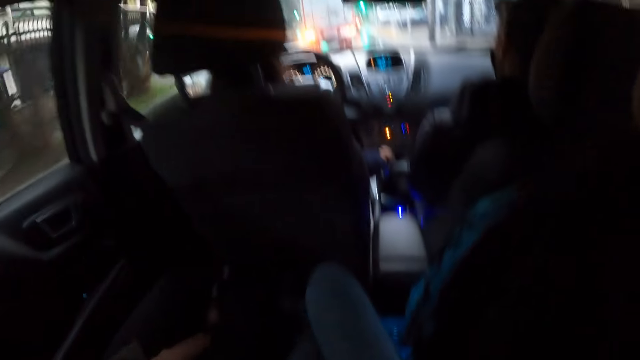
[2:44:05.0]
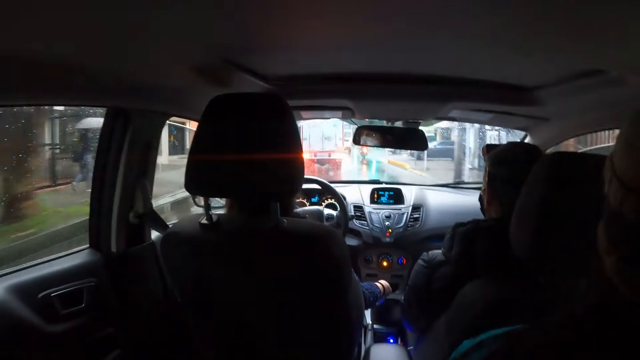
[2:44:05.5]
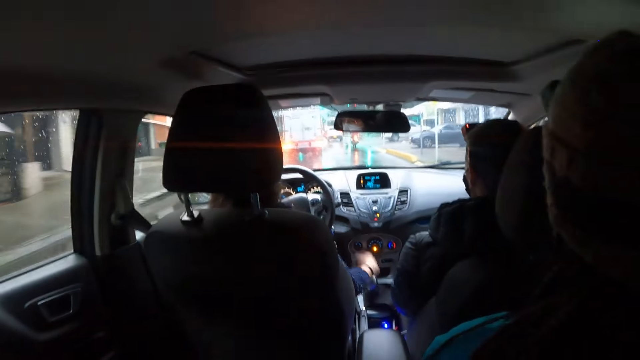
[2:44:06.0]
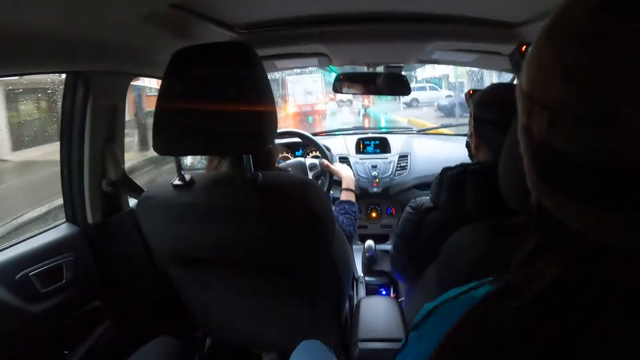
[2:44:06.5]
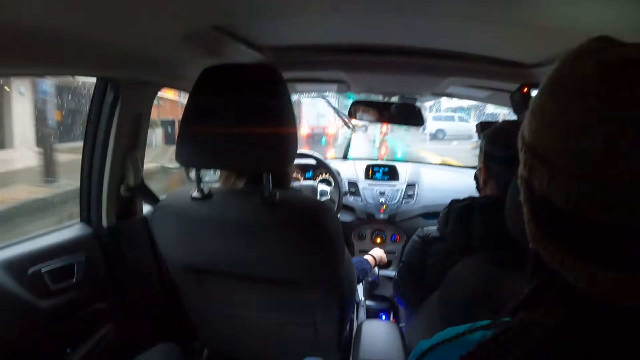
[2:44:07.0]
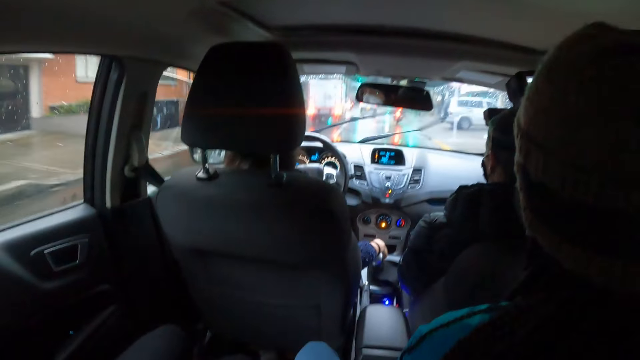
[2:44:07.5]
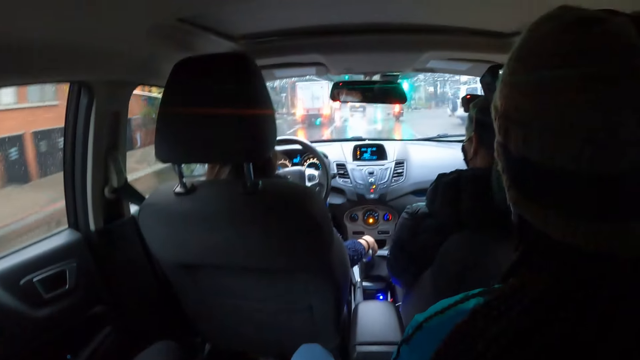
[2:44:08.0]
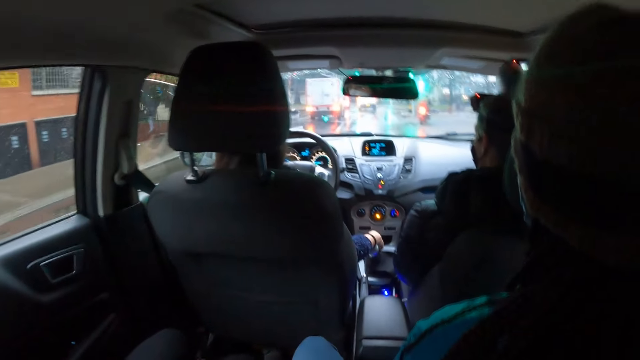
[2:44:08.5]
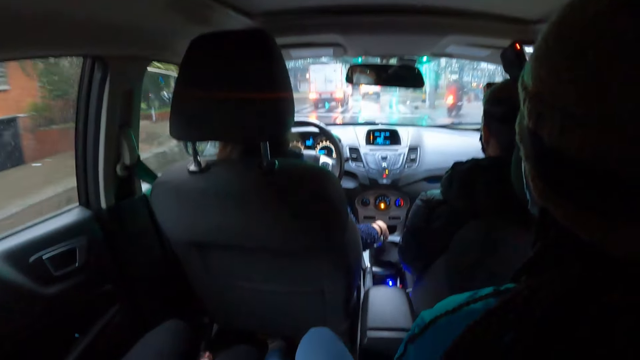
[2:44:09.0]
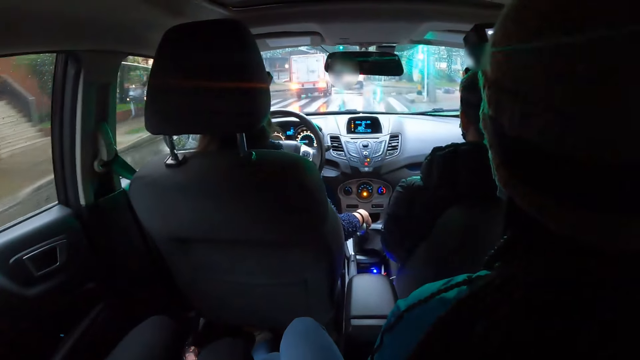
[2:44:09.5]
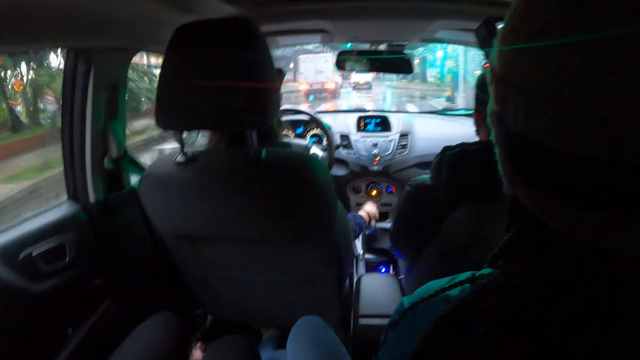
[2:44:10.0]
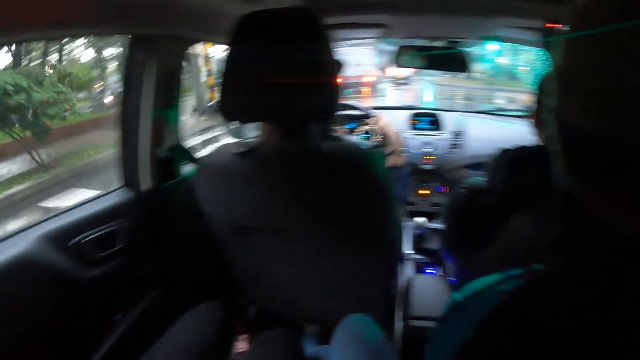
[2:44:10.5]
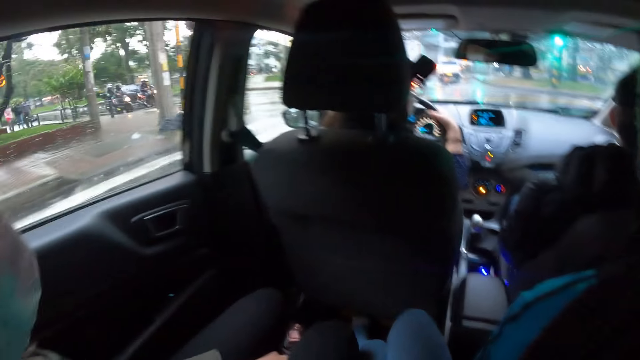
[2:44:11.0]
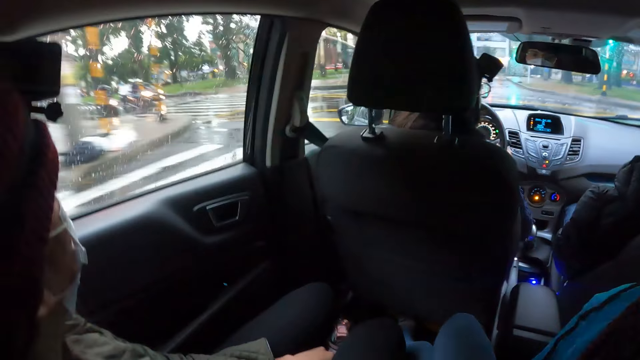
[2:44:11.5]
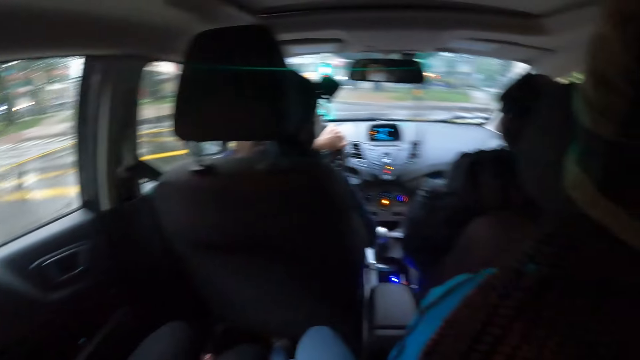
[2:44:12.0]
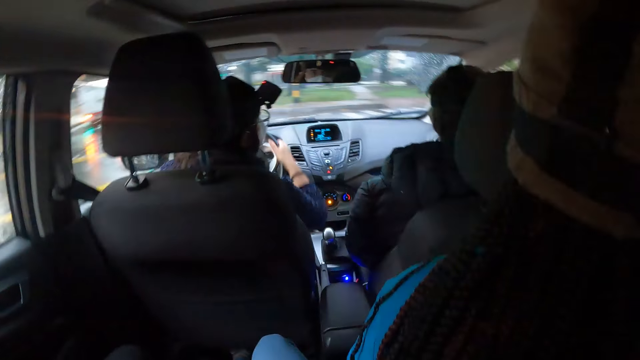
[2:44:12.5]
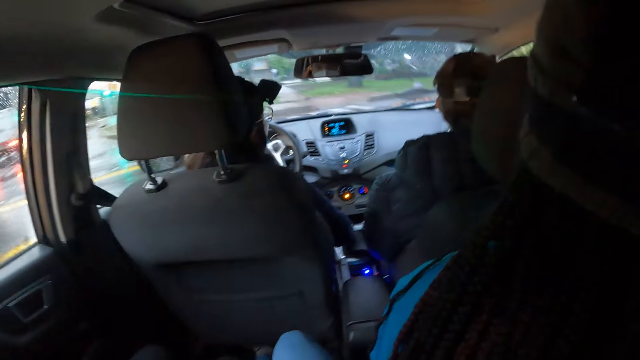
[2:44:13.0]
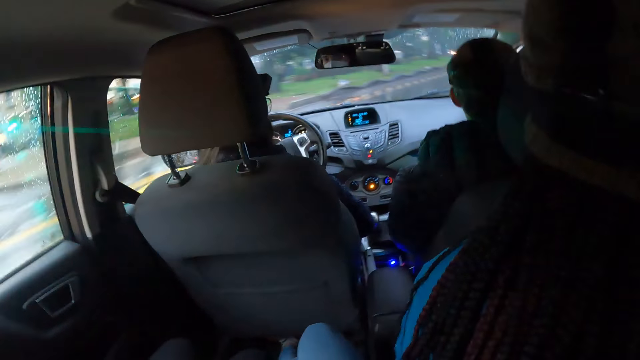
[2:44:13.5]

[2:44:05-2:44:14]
The woman holds the steering wheel of the car with her right hand and holds the car gearshift with her right hand. She drives the car with both hands on the steering wheel.

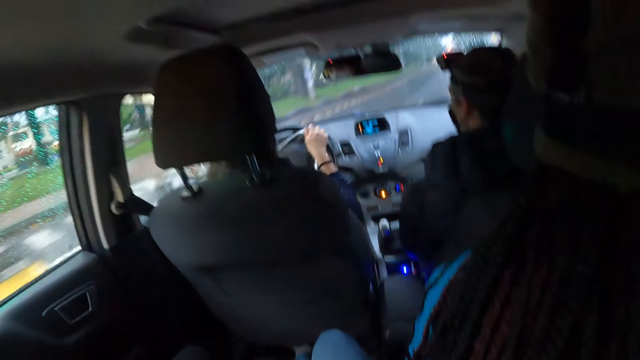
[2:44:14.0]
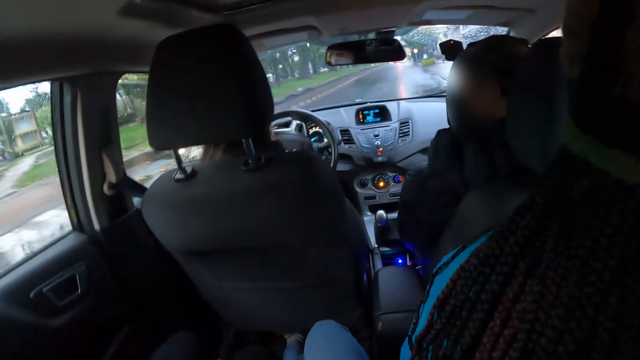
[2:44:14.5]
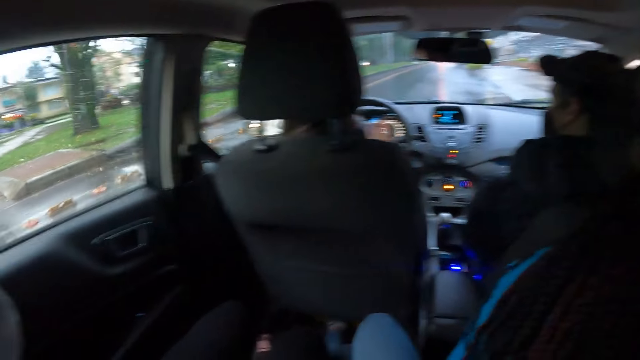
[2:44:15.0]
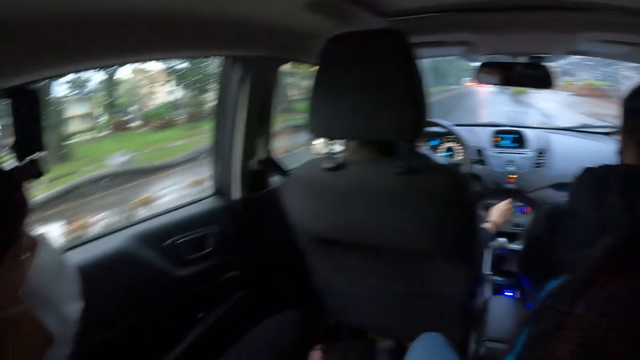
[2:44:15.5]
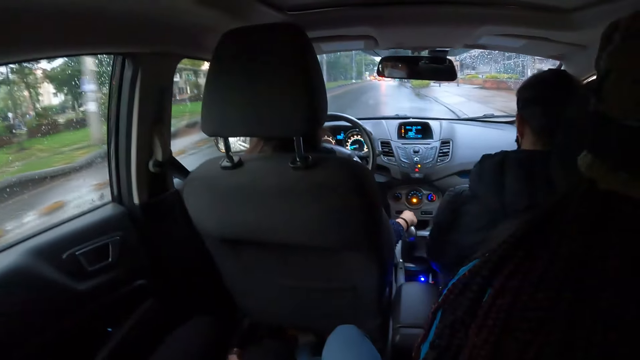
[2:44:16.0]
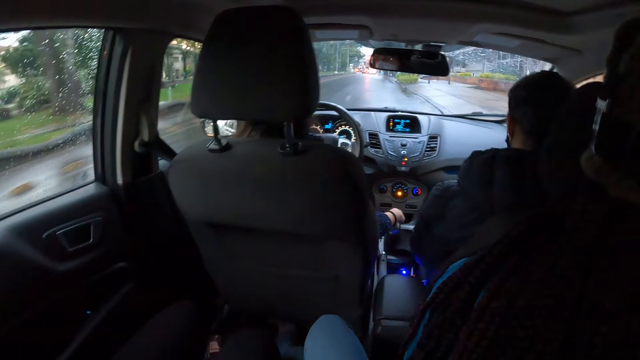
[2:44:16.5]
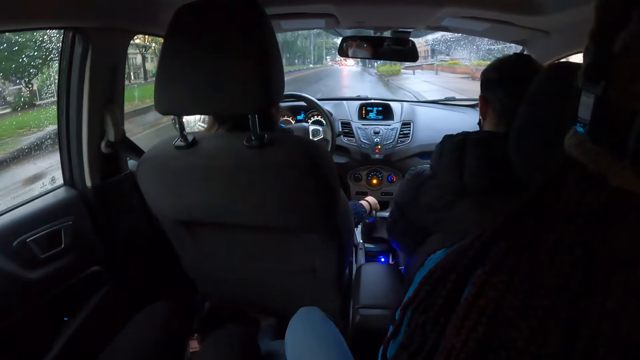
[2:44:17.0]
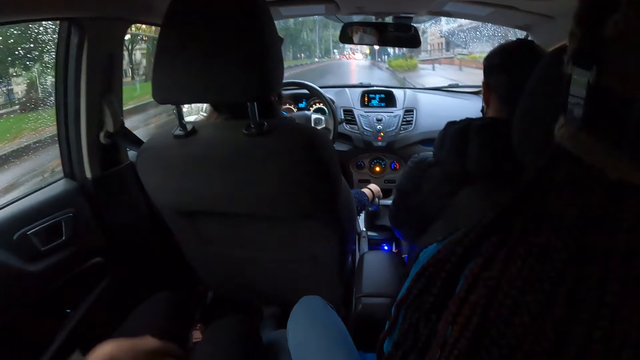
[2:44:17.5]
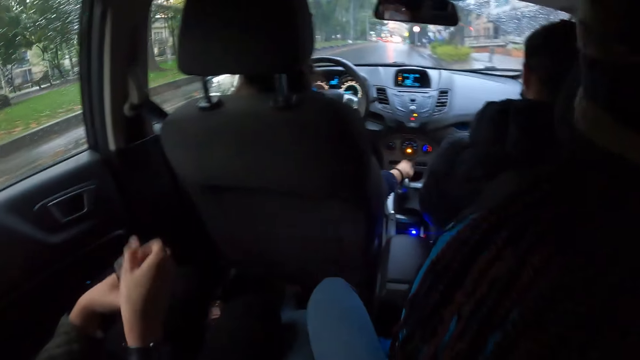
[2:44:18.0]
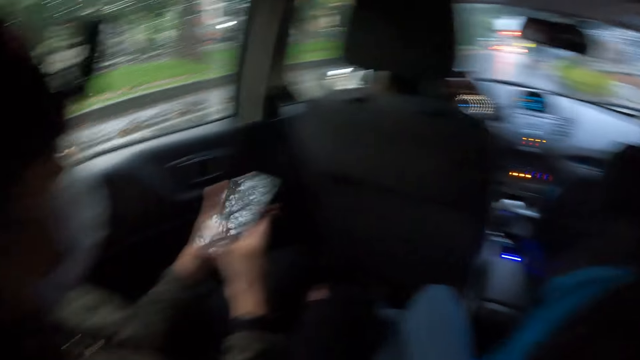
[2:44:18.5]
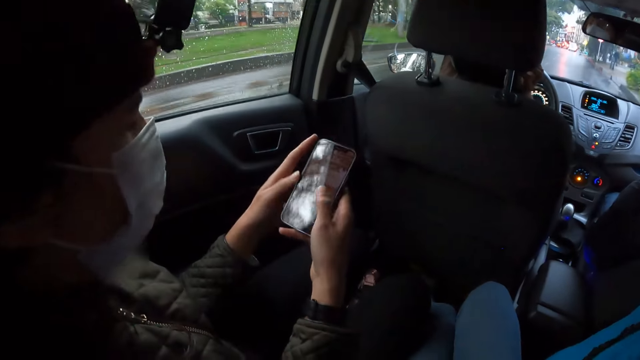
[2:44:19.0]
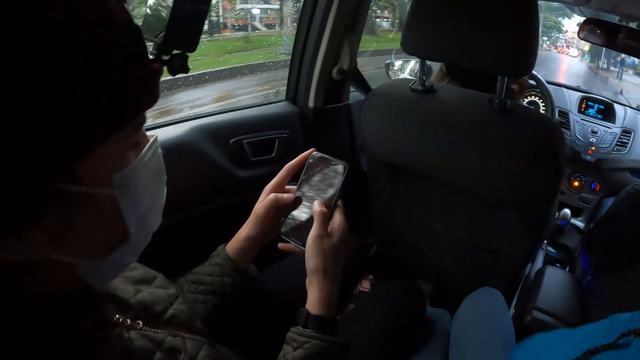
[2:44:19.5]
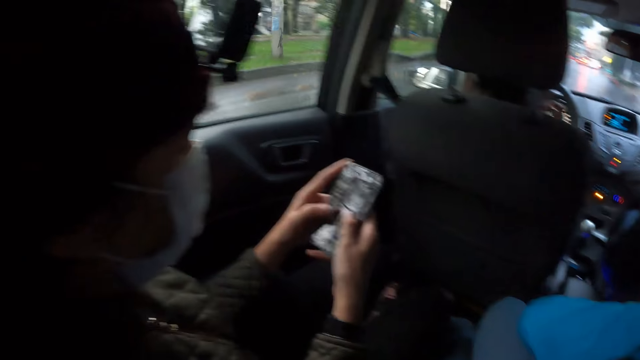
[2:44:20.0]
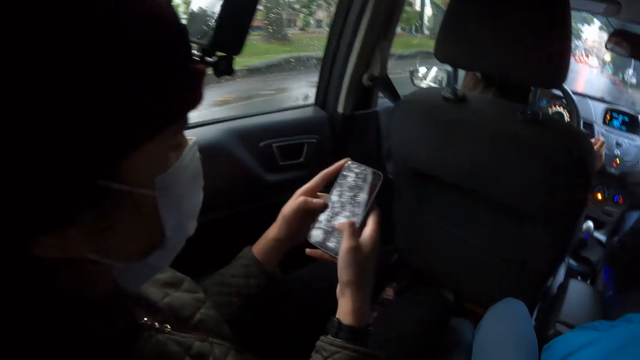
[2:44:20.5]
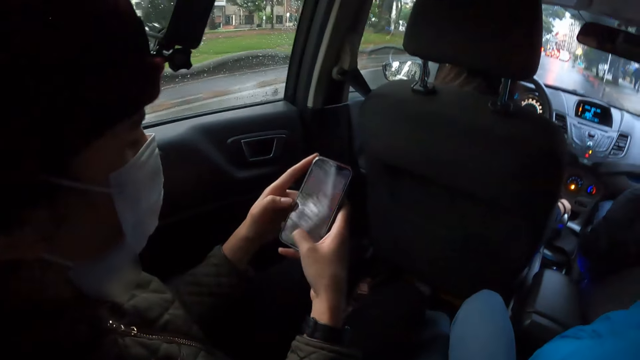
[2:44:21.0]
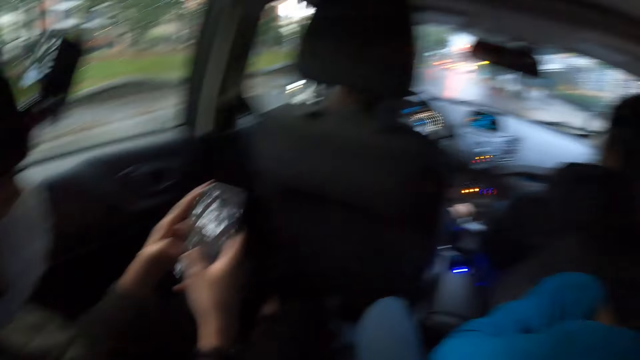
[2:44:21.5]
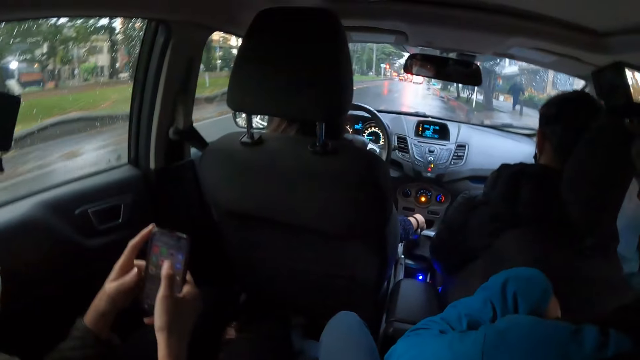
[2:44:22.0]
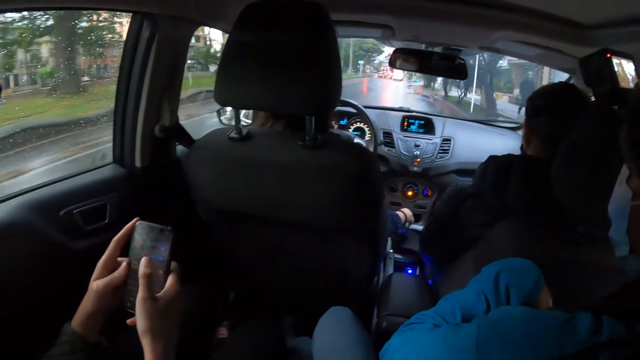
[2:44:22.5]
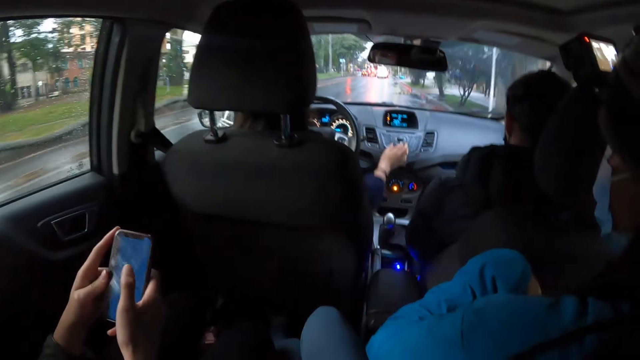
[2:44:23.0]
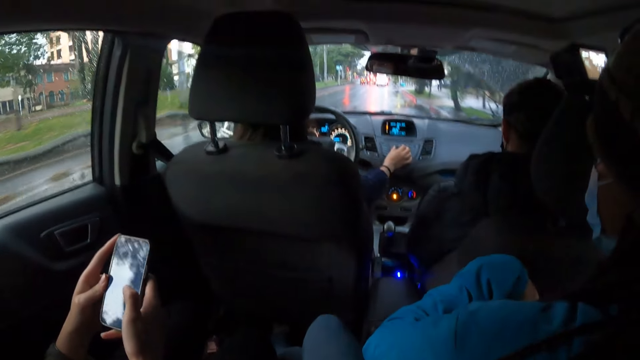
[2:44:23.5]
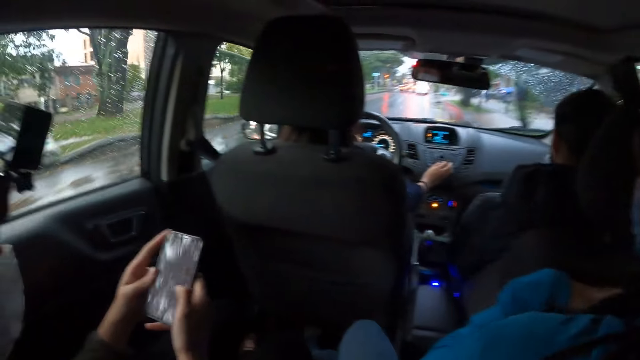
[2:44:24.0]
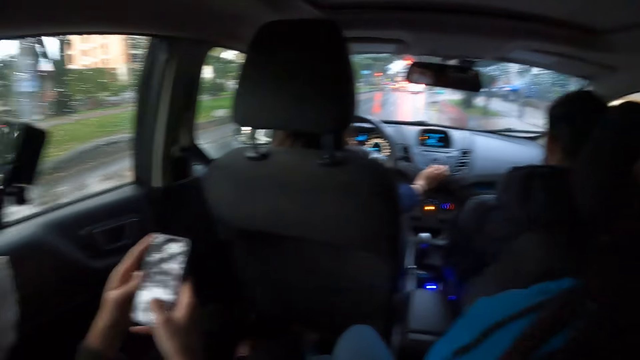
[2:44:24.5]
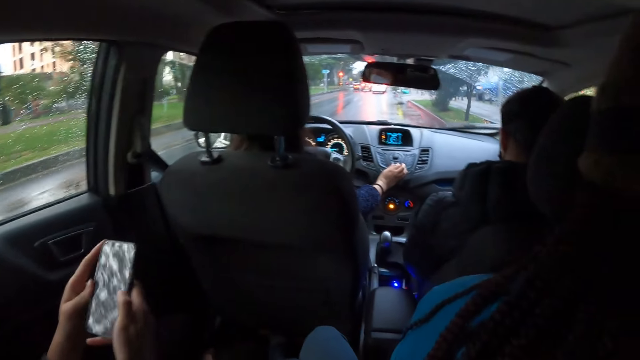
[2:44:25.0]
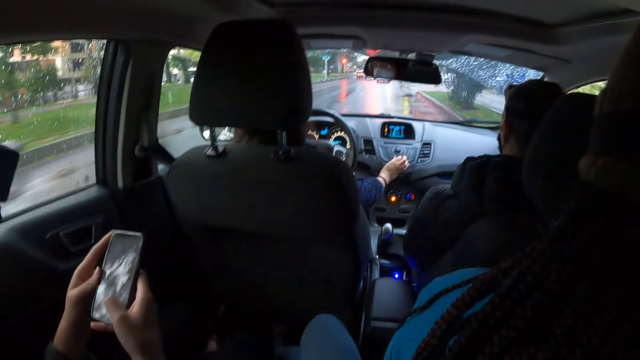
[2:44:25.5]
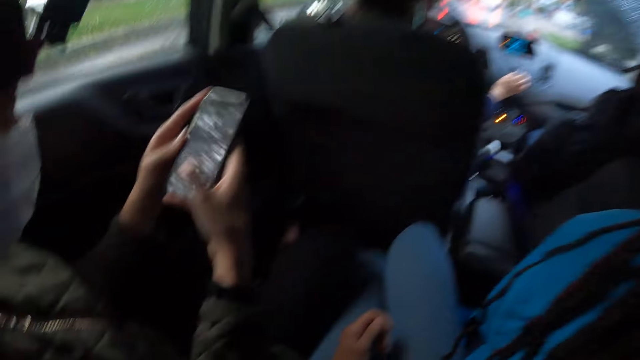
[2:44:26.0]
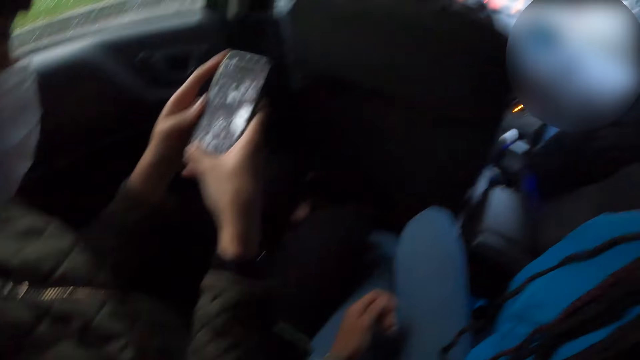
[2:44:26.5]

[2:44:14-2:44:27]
The woman drives the car with her left hand on the steering wheel and holds the car gearshift with her right hand. Another woman picks up the phone from her thigh with her right hand. She holds the phone with her right hand, holds the phone with both hands, and operates the phone with both hands. The first woman holds the car gearshift with her right hand and moves the car gearshift with her right hand. She tunes a button on the car integrated center stack with her right hand.
